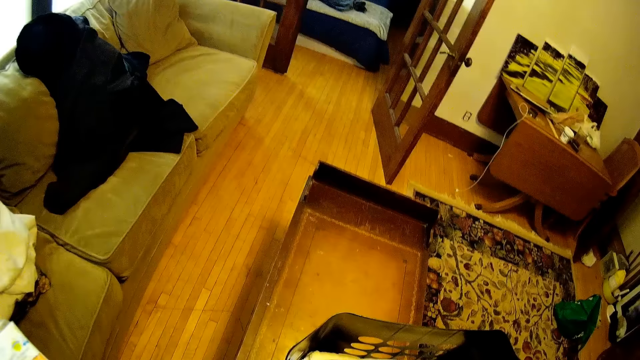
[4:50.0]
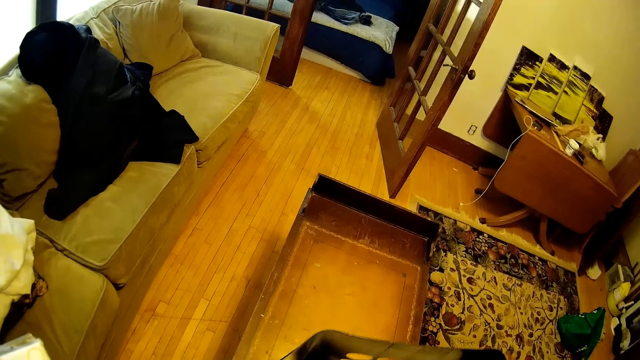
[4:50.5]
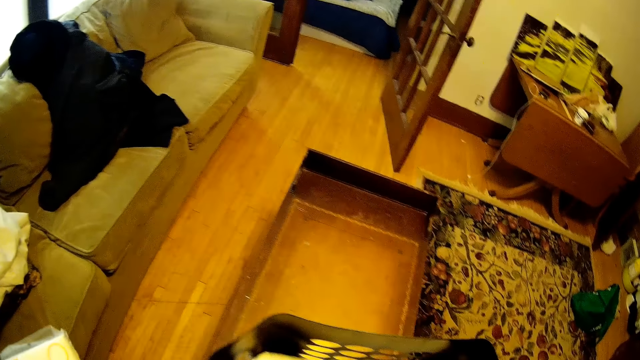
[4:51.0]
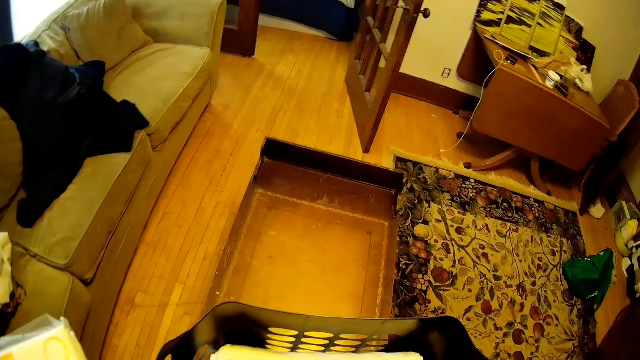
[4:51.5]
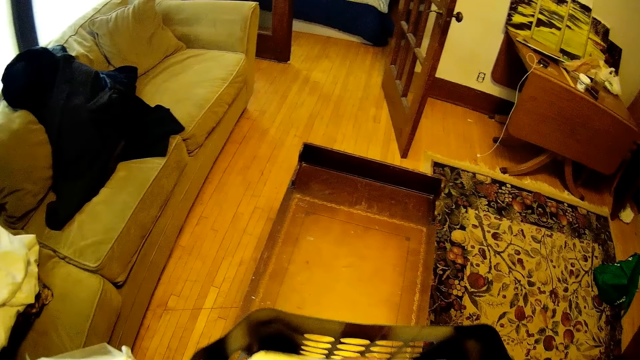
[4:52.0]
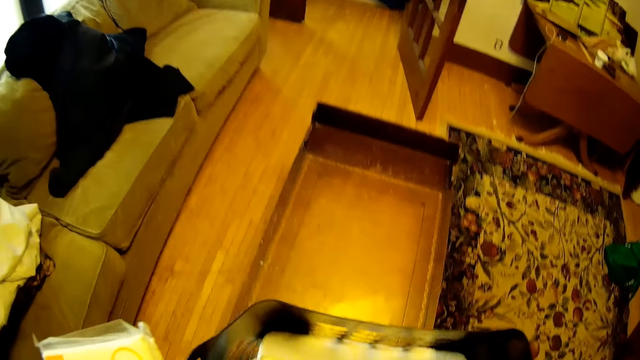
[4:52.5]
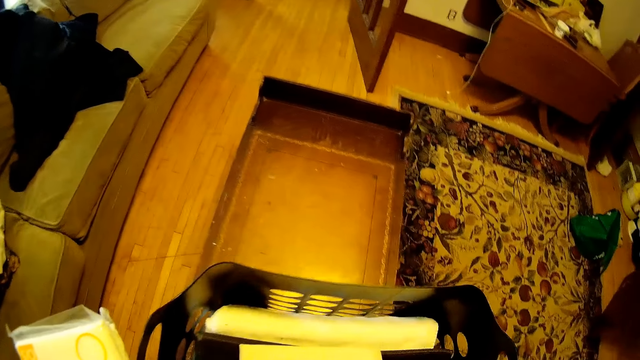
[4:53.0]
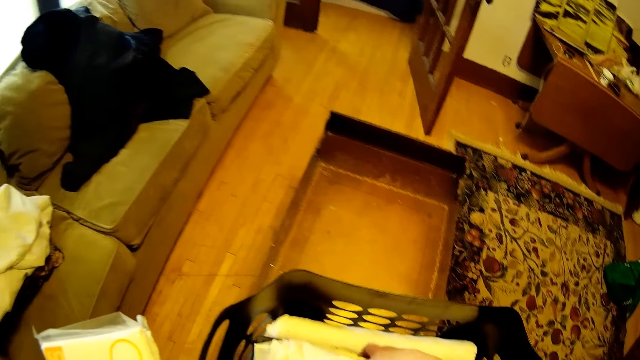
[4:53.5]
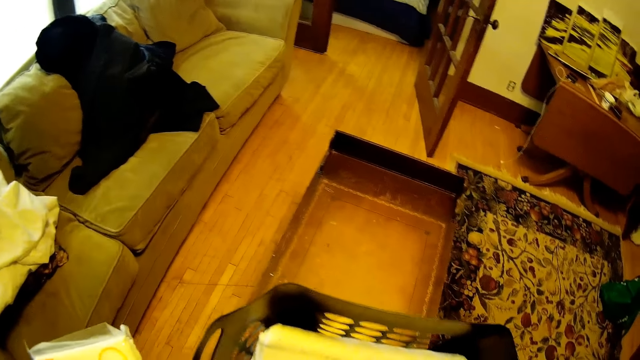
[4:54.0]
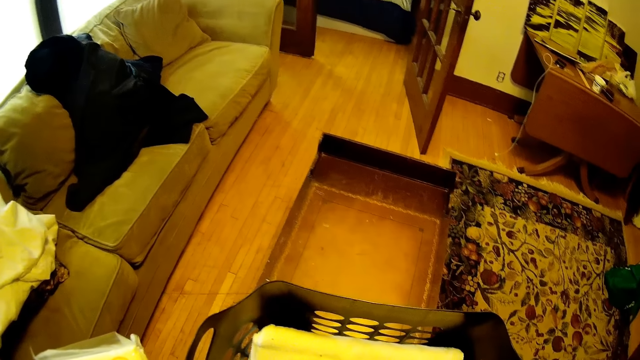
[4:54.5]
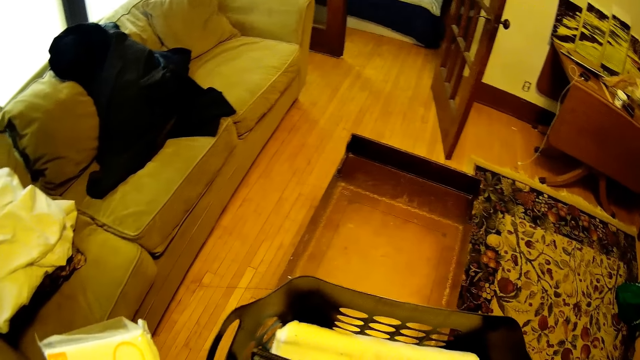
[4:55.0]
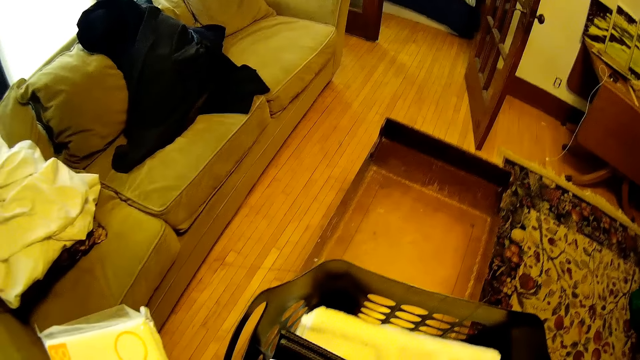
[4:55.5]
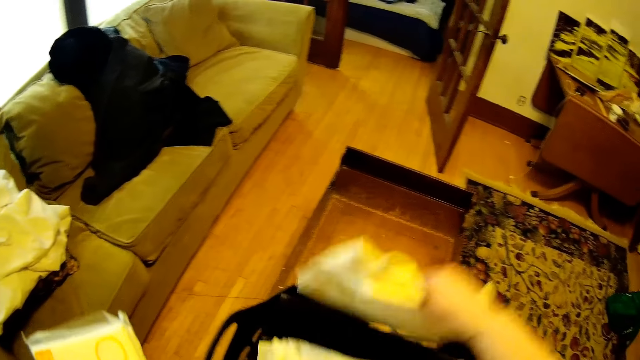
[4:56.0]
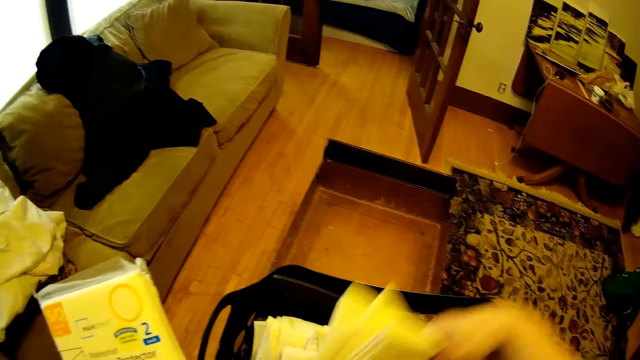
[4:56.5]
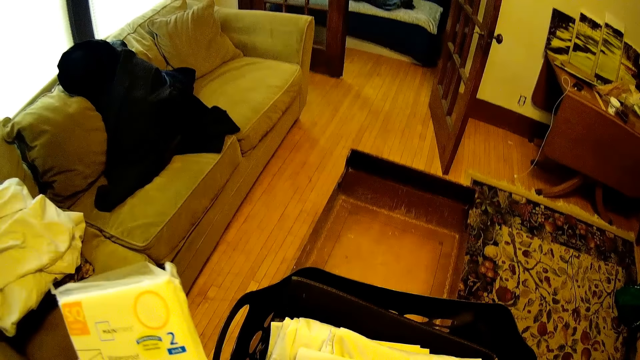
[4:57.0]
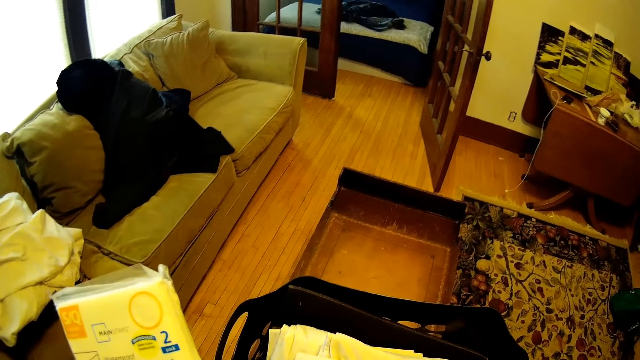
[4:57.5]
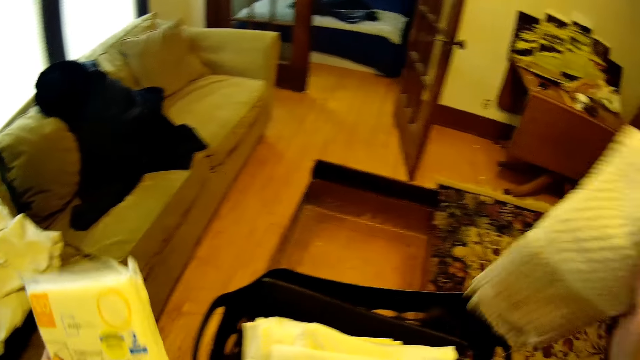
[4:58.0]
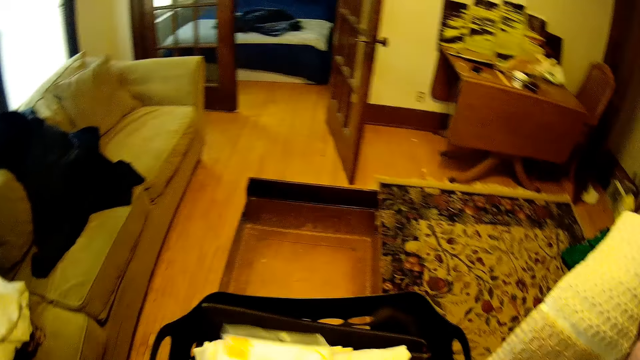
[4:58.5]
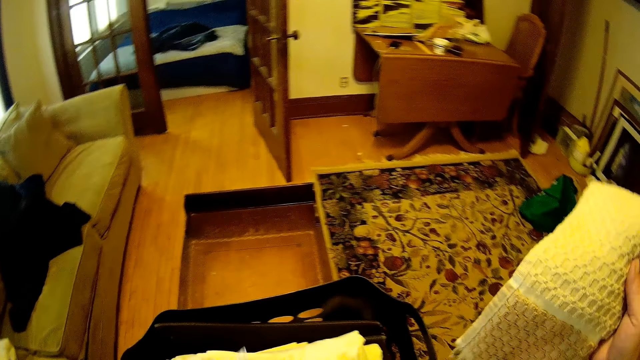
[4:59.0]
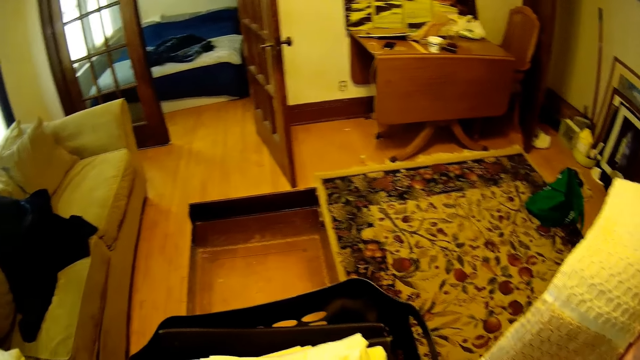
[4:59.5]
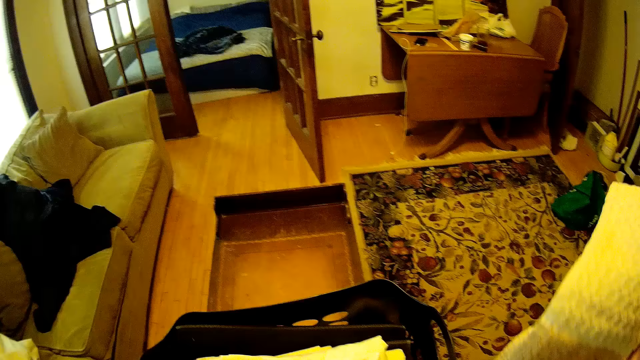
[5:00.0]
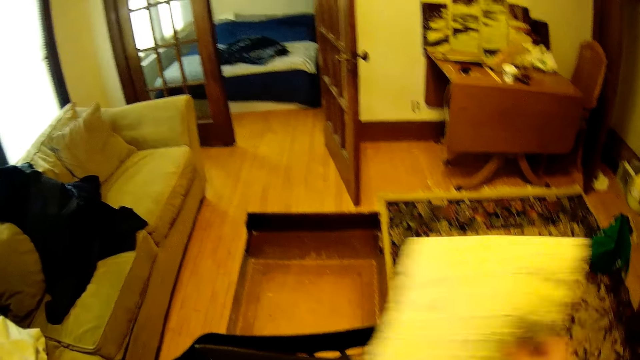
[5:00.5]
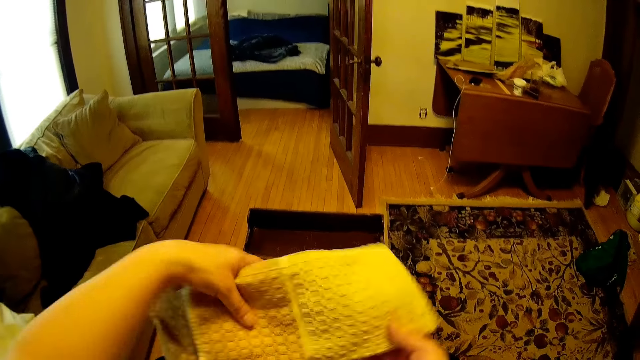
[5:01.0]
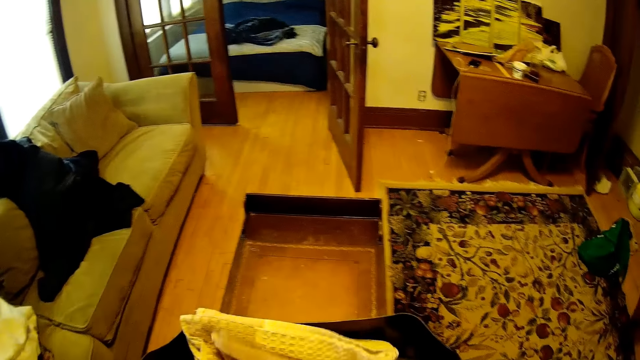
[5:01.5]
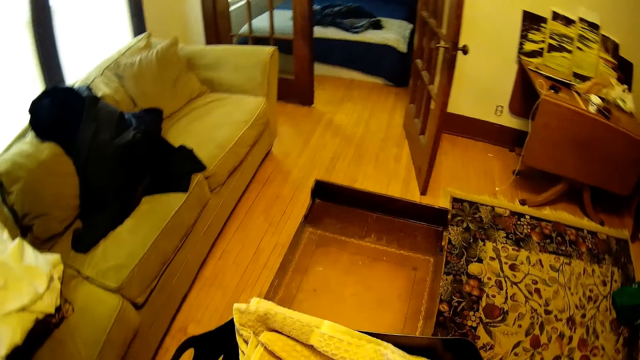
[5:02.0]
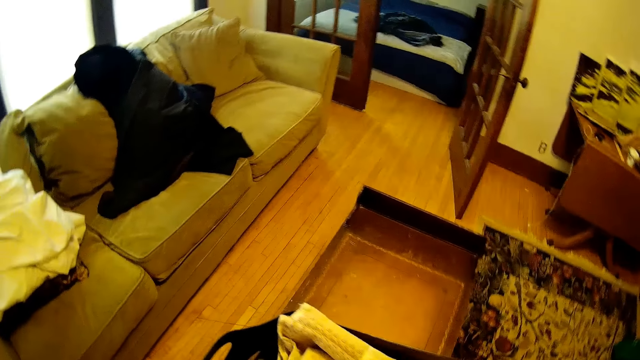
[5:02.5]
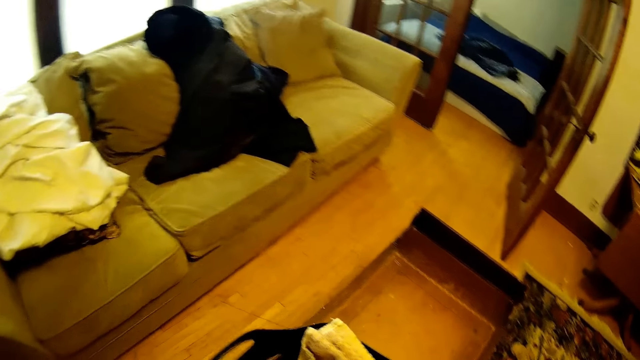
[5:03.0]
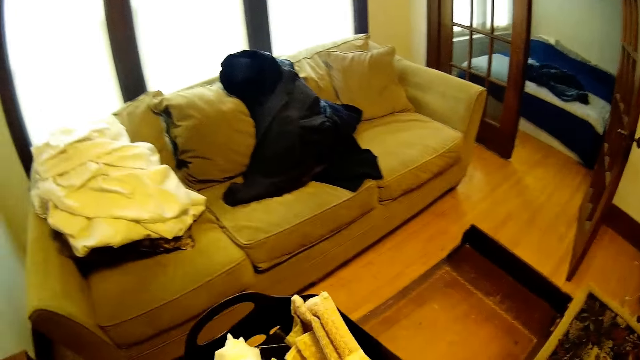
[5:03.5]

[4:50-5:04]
The camera wearer picks up a sheet. They return the sheet in the bucket.

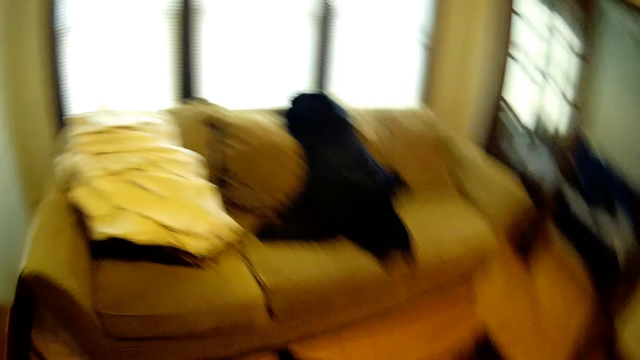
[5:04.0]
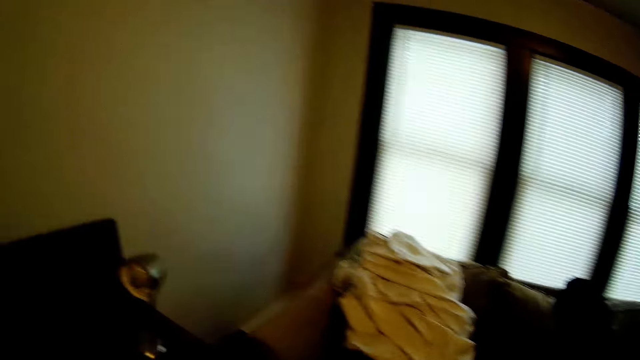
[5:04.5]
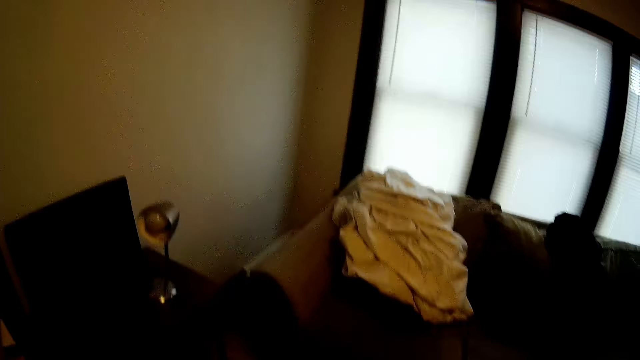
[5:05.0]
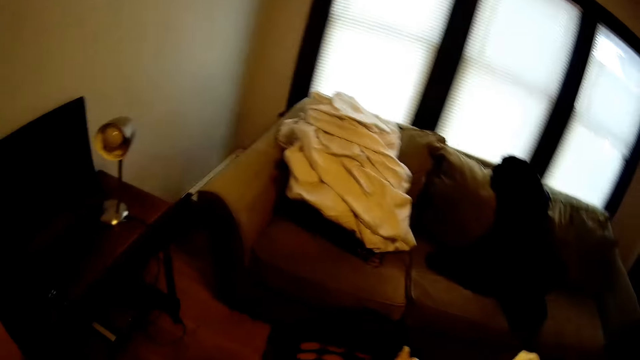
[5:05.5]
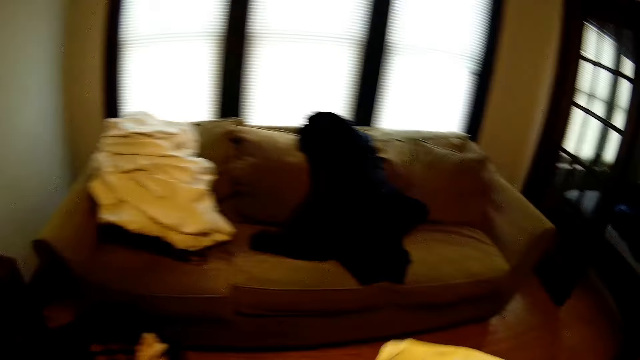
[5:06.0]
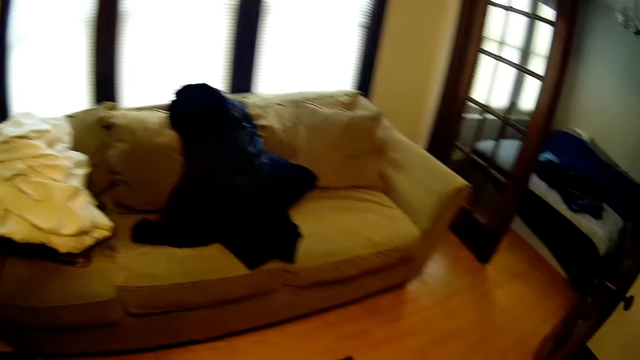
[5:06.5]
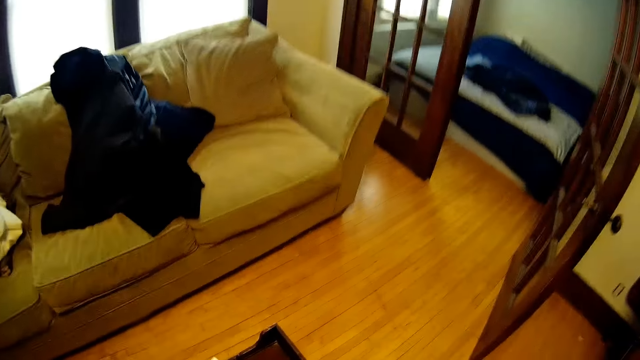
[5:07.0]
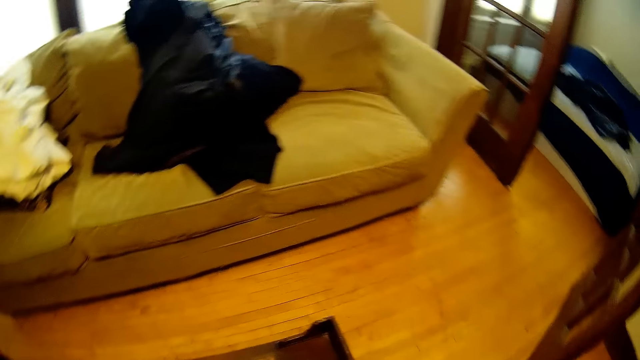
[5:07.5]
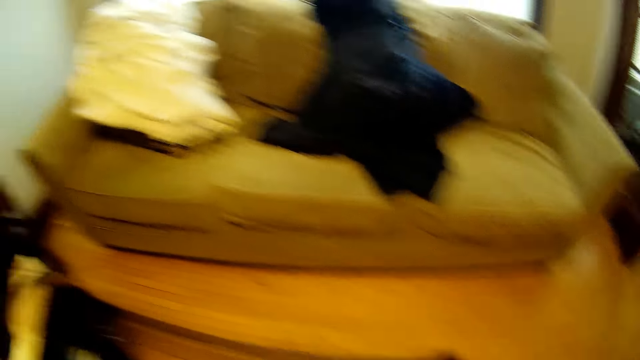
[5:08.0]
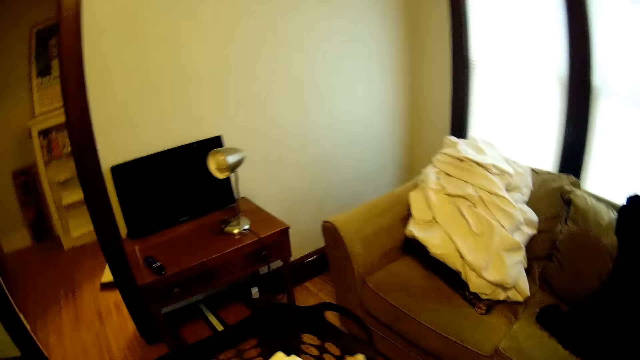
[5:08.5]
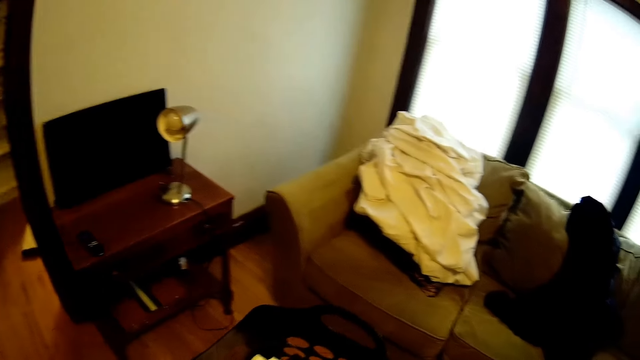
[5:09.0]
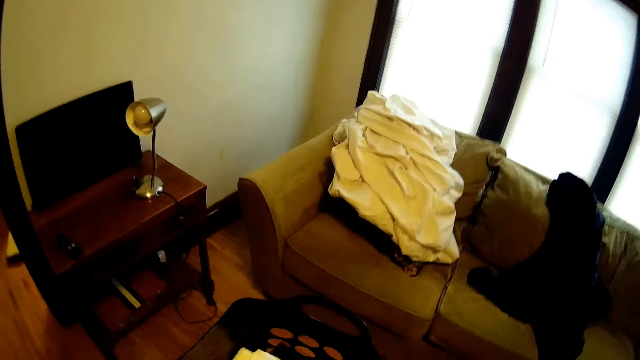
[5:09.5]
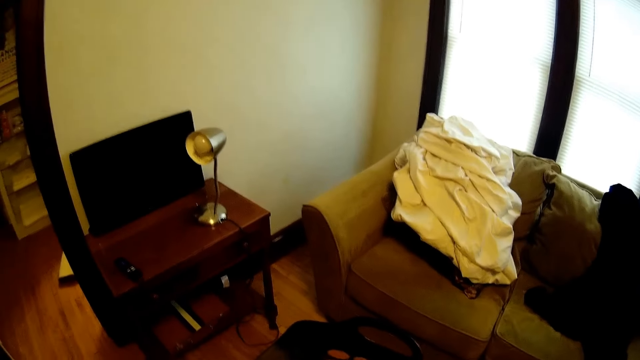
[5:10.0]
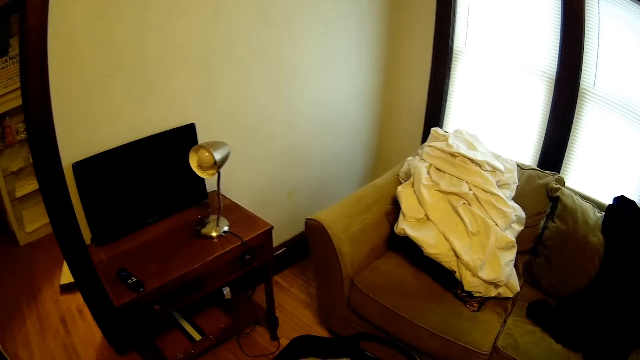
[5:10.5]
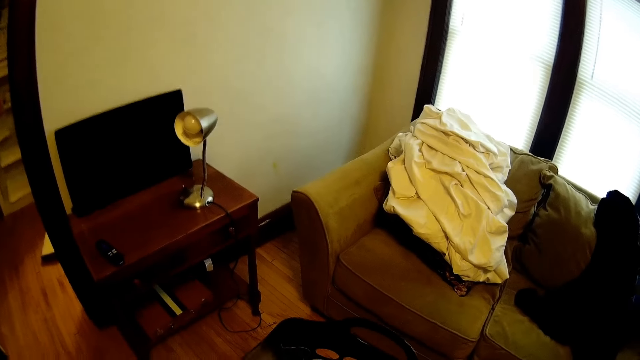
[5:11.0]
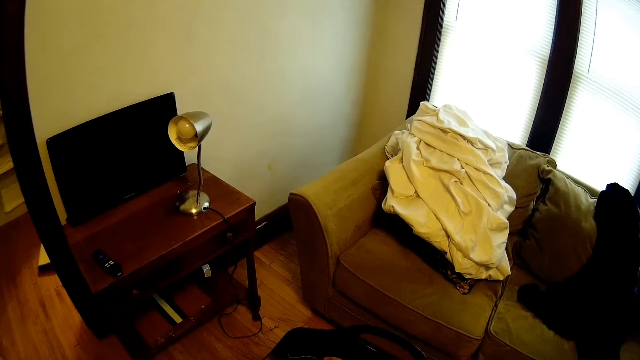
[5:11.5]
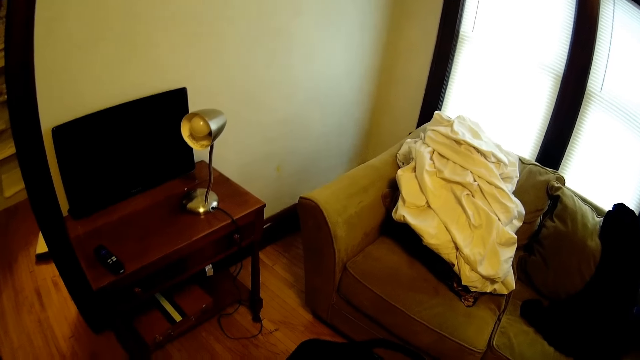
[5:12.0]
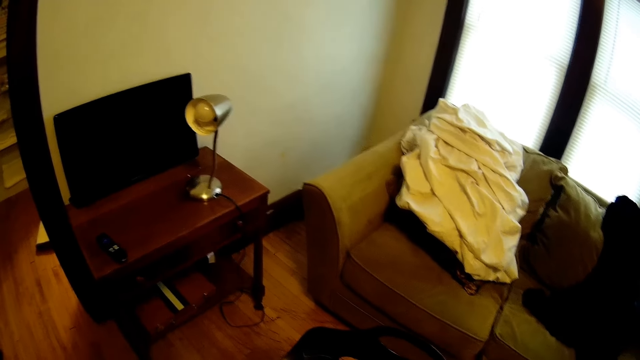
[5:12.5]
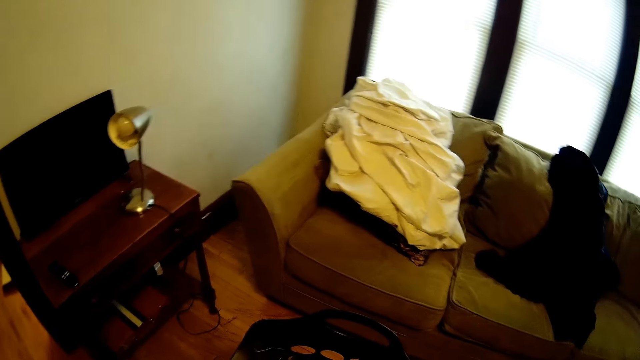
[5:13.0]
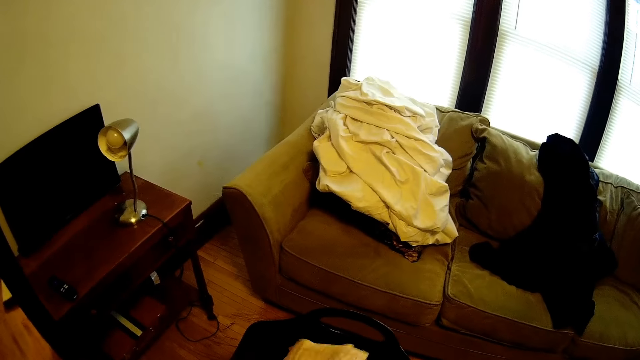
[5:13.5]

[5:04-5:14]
The camera wearer wipes the table. They look at the sheet in the bucket.
